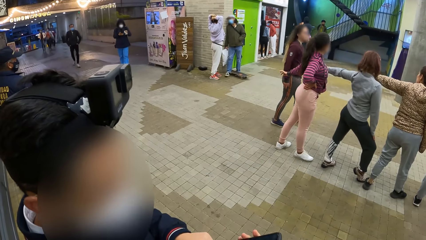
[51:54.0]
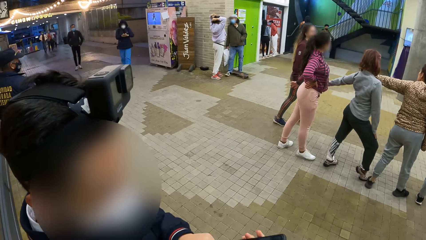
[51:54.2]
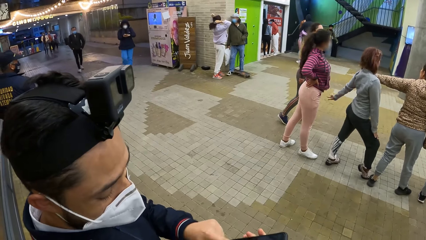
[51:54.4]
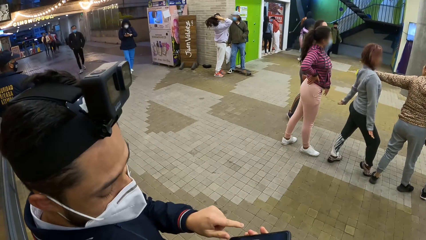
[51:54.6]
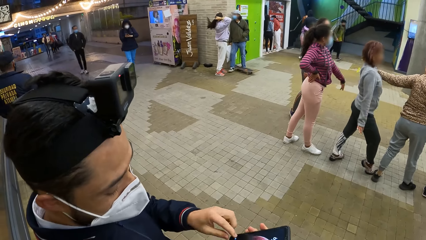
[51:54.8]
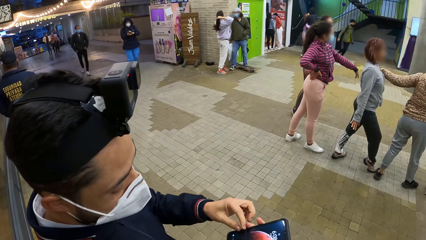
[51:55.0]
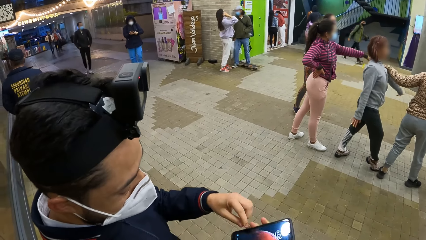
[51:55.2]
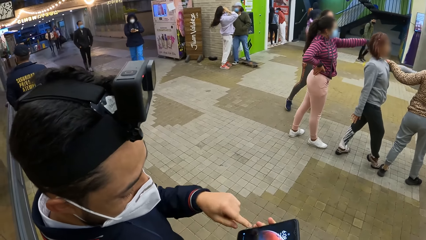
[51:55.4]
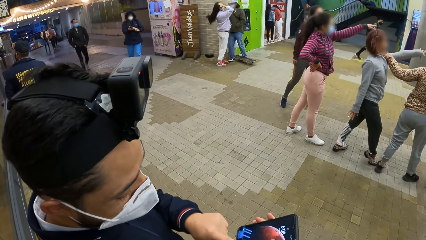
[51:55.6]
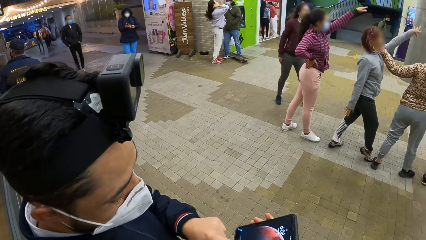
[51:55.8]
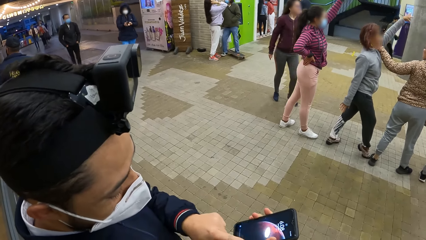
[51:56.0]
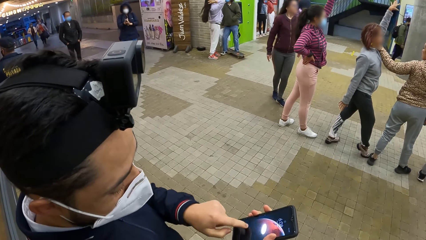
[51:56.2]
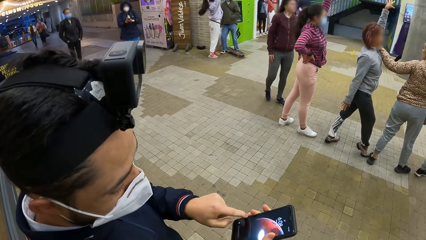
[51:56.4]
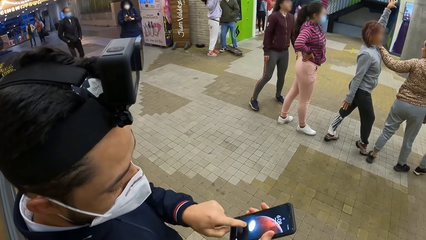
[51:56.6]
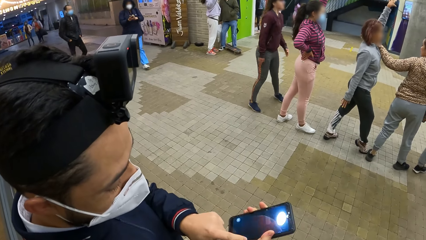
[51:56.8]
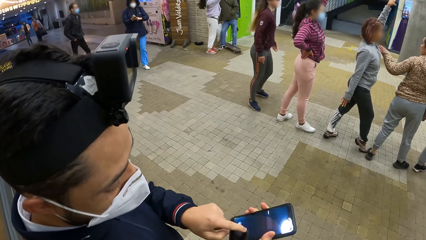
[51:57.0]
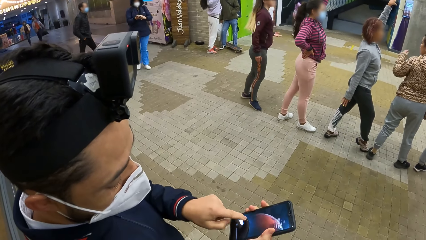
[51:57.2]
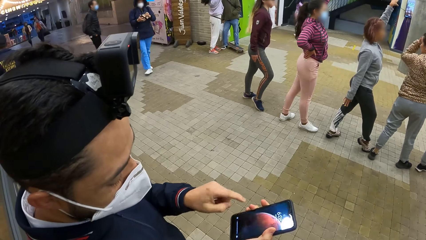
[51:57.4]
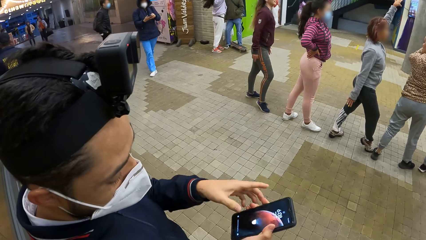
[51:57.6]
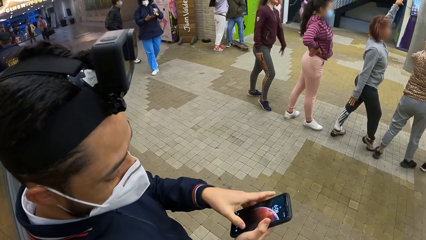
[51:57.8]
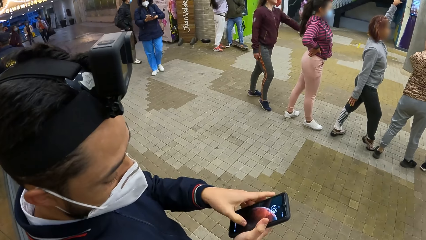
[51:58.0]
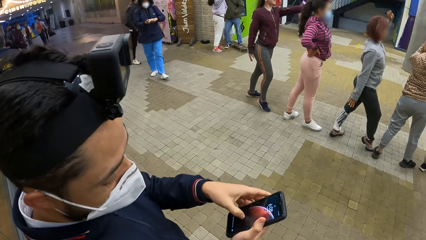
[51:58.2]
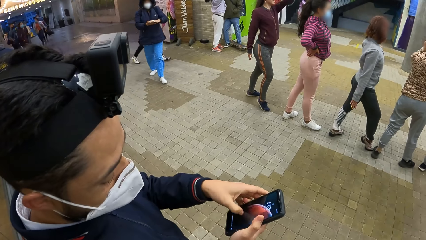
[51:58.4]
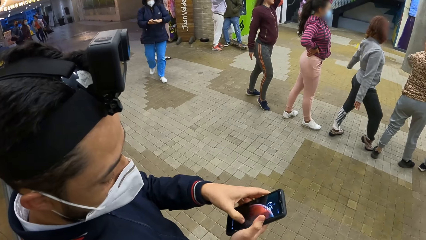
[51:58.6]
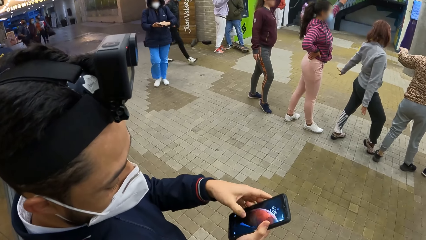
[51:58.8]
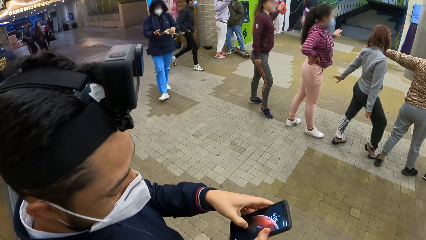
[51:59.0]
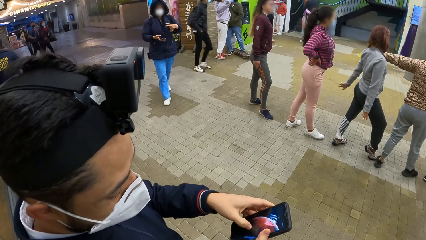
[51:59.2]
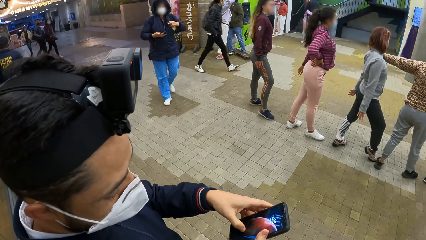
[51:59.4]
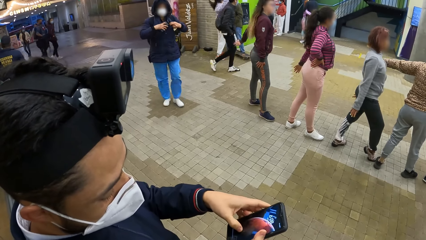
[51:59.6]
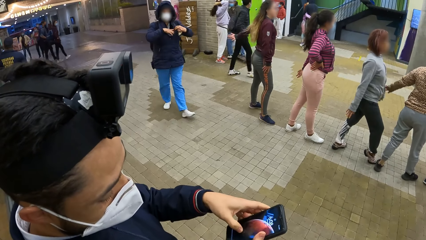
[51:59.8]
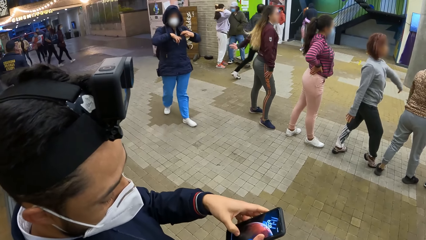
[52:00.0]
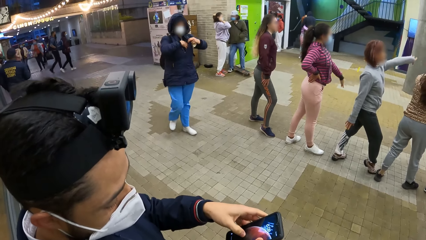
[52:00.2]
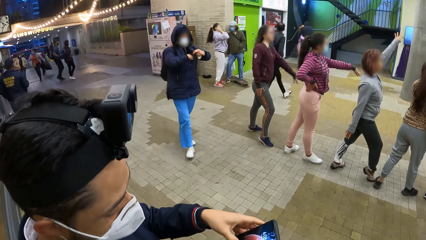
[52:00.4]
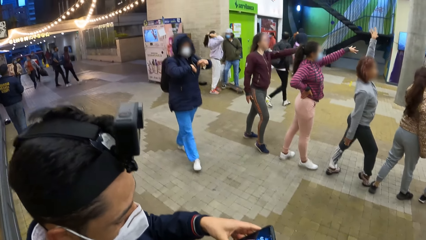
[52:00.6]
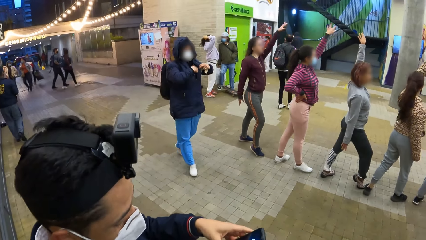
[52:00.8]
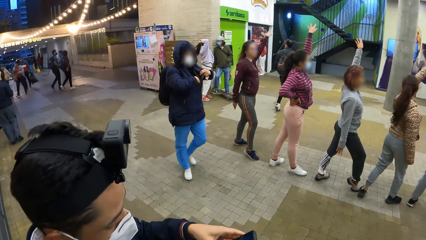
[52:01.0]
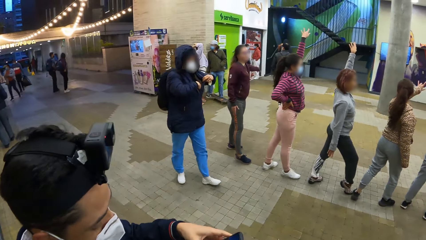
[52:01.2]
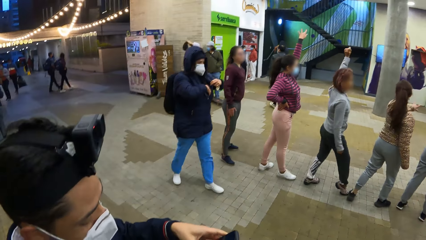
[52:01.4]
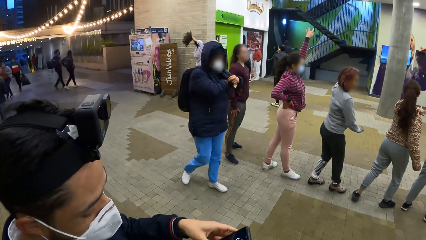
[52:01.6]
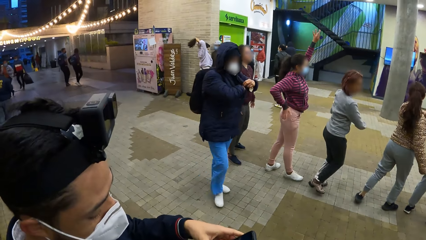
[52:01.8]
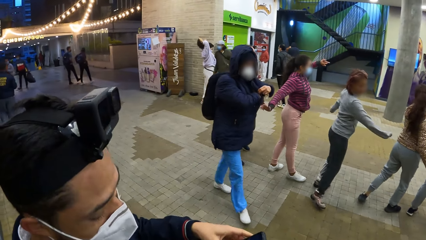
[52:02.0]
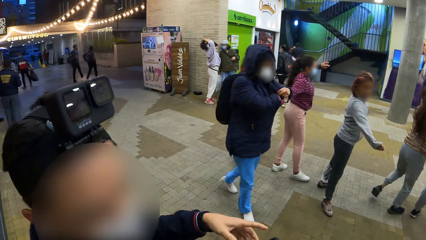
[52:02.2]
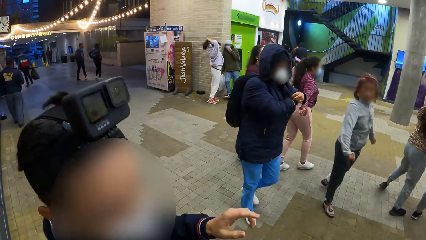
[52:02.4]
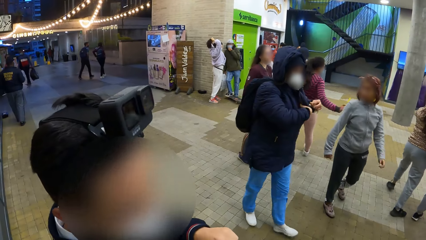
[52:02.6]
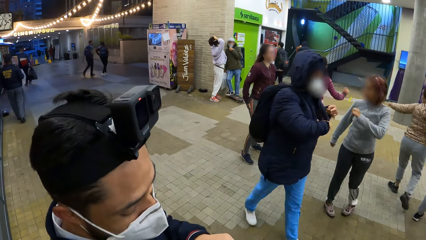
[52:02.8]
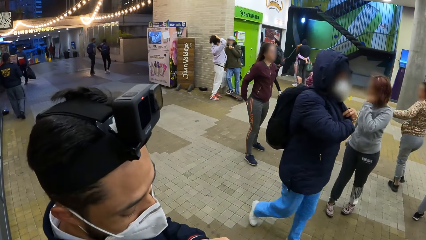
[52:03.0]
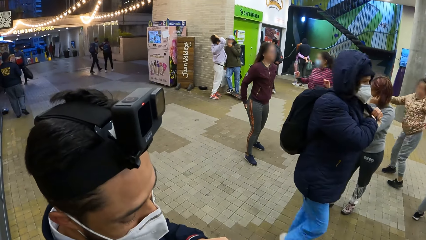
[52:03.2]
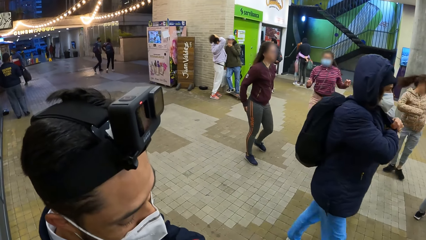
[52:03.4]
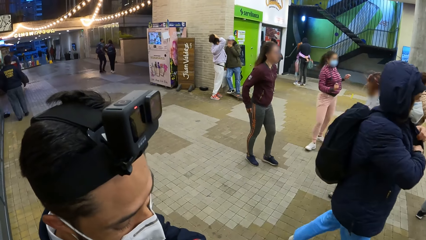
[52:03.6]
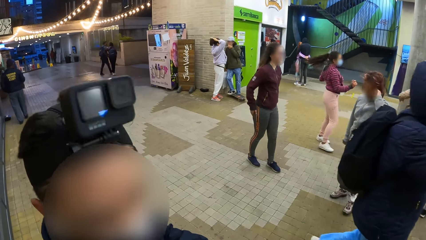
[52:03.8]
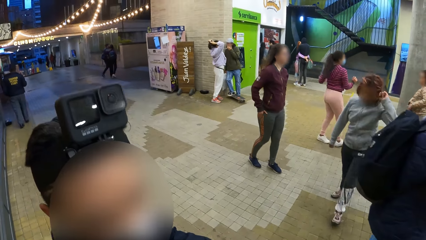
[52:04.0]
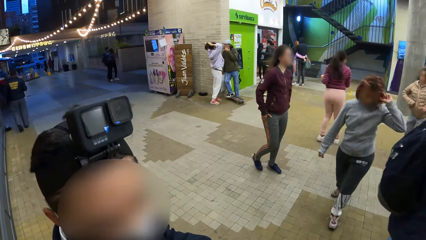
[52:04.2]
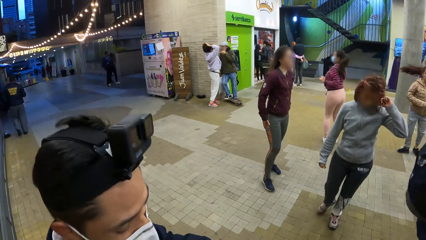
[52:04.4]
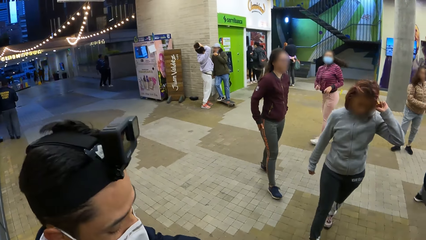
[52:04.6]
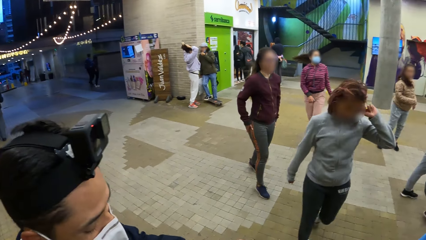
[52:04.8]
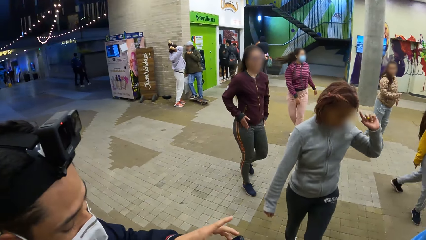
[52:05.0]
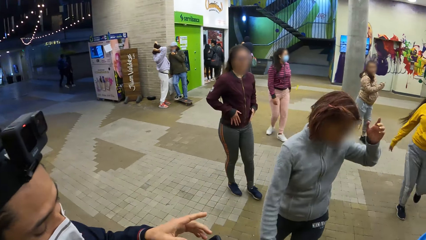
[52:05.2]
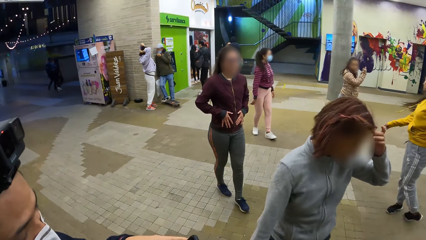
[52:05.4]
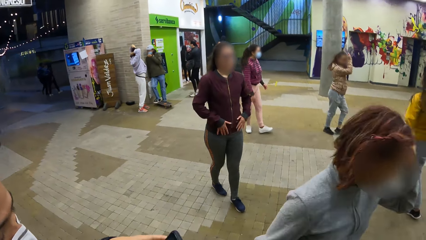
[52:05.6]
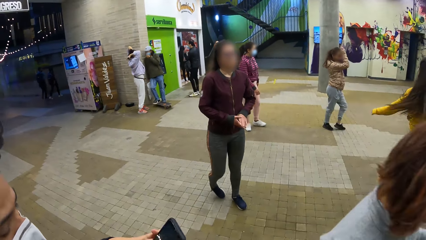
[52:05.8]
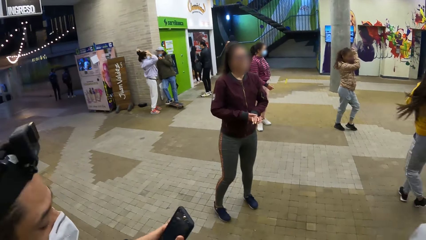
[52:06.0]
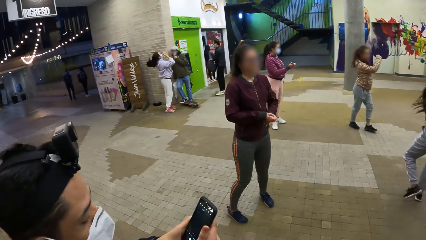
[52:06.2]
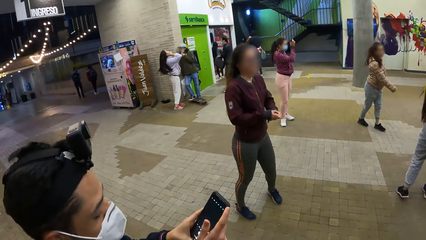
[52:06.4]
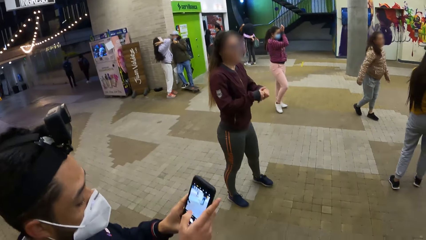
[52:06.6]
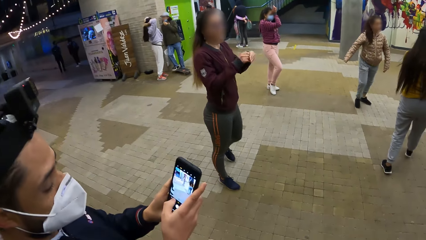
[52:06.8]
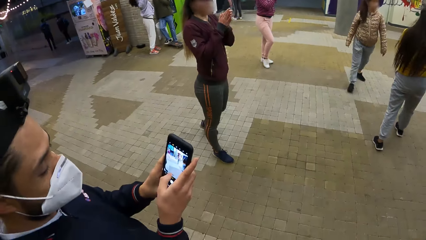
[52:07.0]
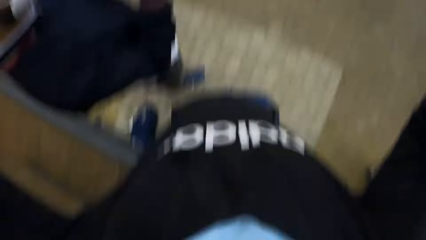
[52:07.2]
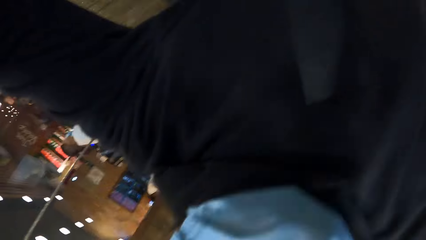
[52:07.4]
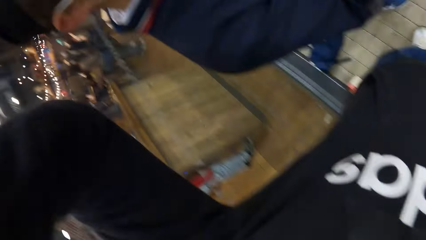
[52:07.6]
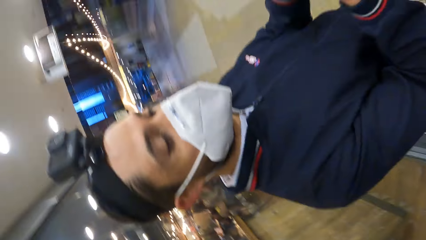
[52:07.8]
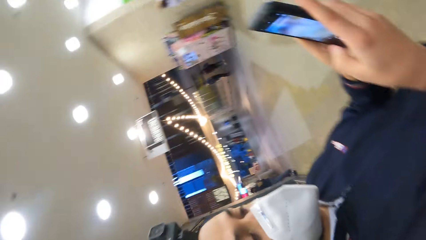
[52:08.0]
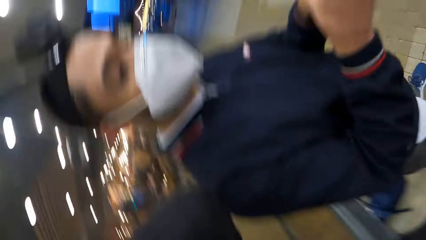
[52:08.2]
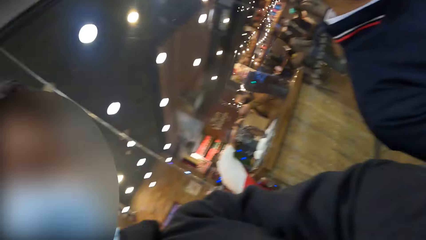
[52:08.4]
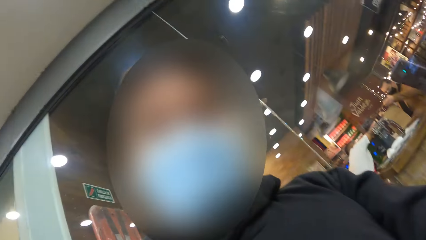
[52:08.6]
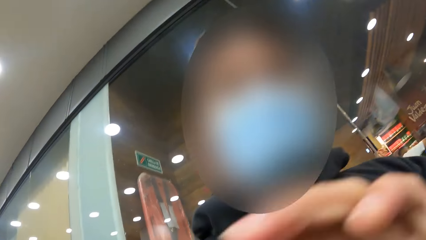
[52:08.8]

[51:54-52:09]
The man operates the phone. The man gestures with his hand. A lady walks on the pavement. The camera wearer adjusts the camera.
